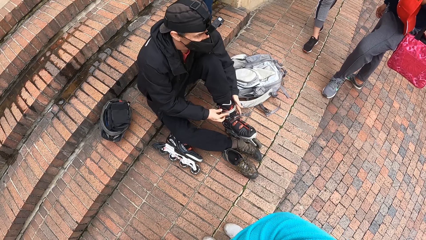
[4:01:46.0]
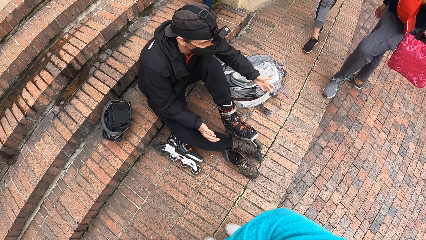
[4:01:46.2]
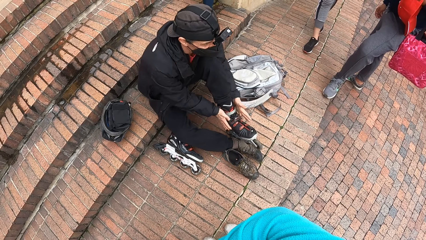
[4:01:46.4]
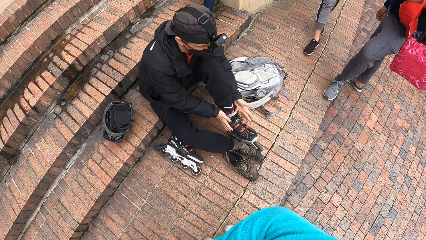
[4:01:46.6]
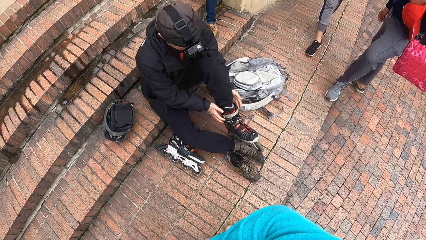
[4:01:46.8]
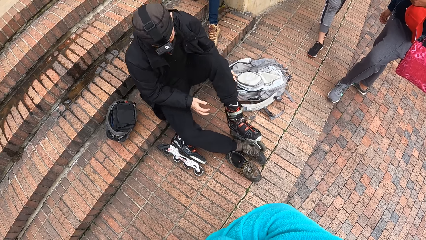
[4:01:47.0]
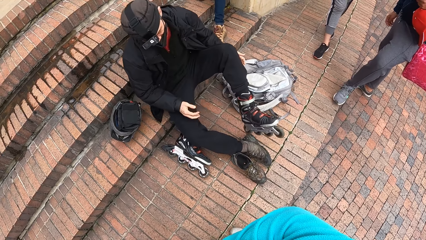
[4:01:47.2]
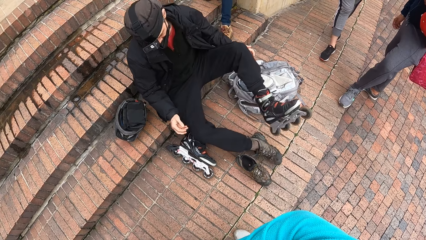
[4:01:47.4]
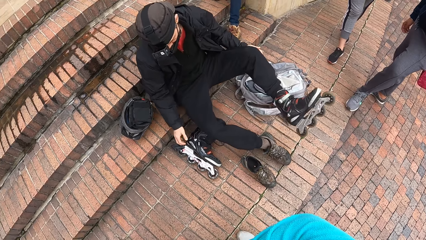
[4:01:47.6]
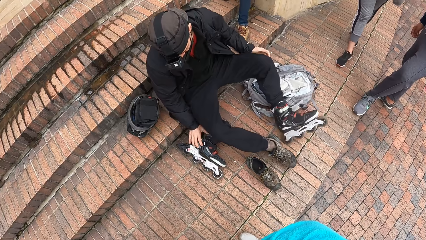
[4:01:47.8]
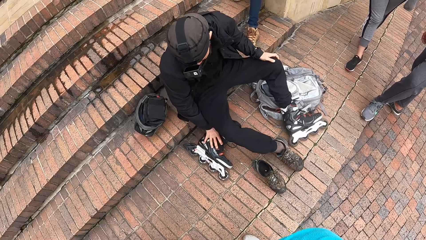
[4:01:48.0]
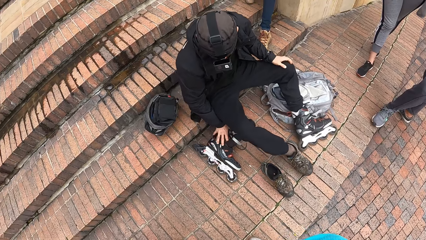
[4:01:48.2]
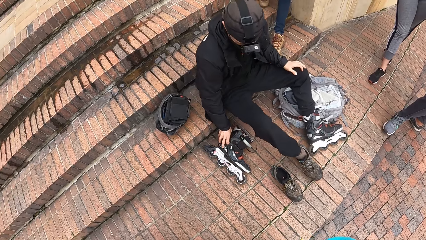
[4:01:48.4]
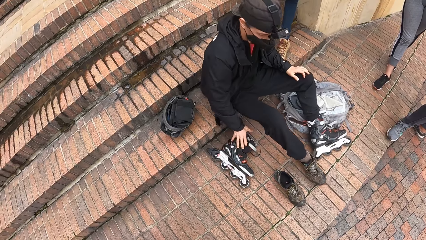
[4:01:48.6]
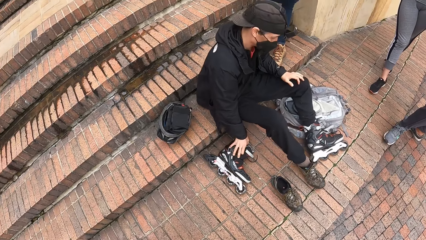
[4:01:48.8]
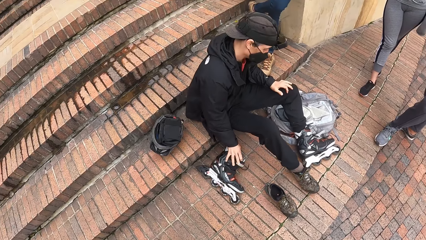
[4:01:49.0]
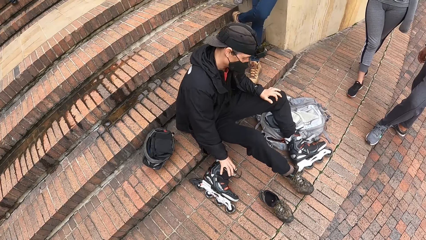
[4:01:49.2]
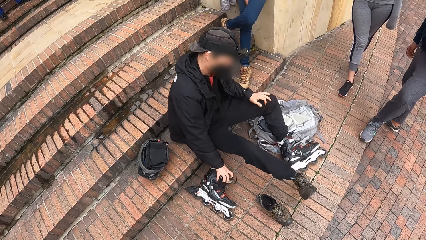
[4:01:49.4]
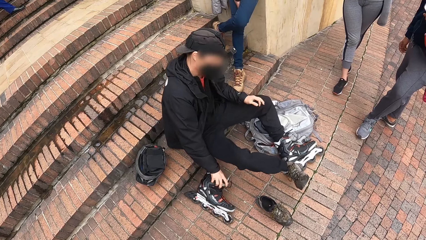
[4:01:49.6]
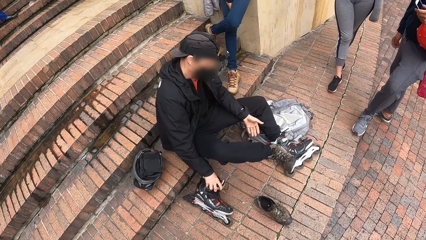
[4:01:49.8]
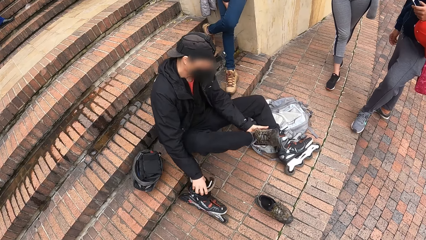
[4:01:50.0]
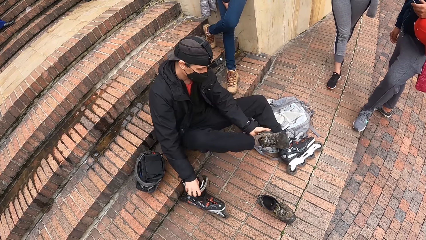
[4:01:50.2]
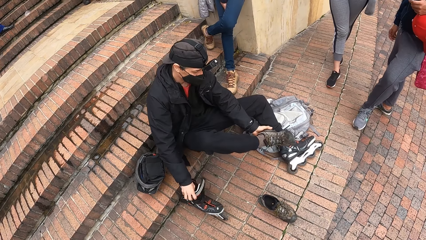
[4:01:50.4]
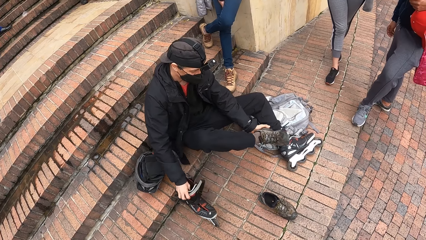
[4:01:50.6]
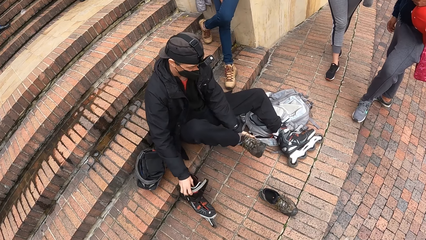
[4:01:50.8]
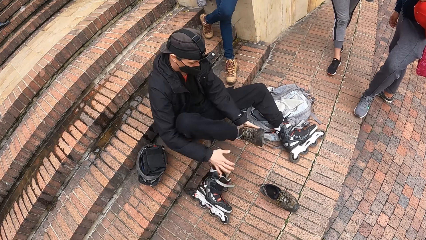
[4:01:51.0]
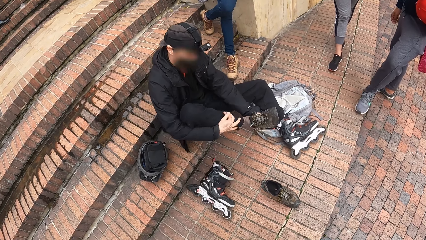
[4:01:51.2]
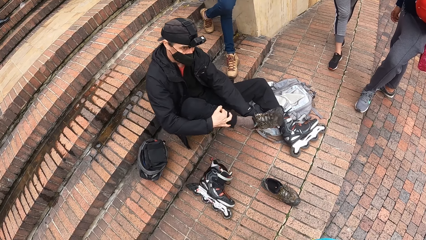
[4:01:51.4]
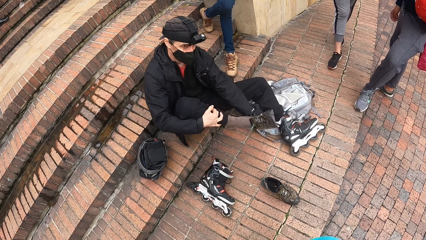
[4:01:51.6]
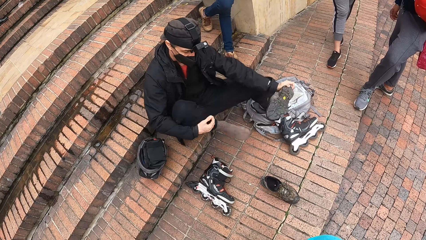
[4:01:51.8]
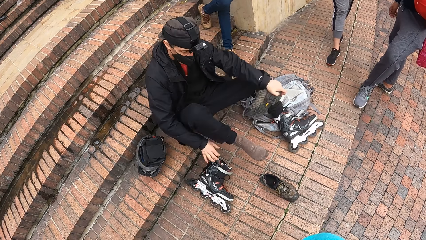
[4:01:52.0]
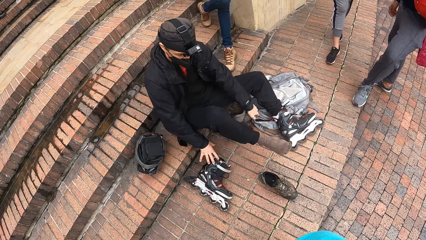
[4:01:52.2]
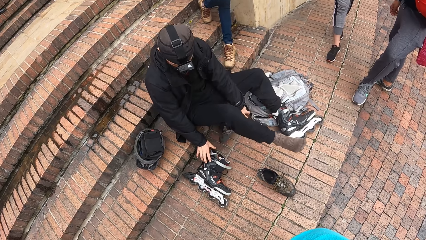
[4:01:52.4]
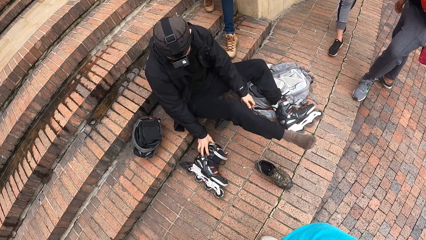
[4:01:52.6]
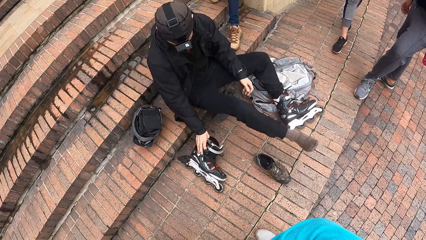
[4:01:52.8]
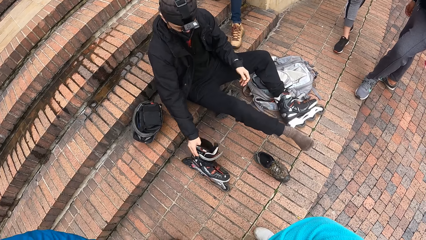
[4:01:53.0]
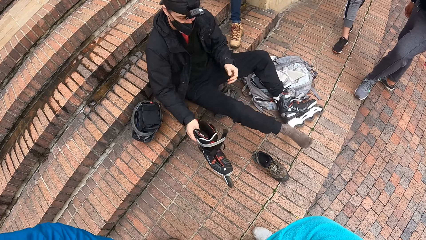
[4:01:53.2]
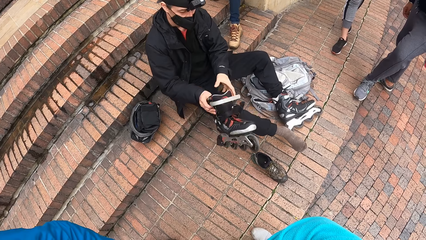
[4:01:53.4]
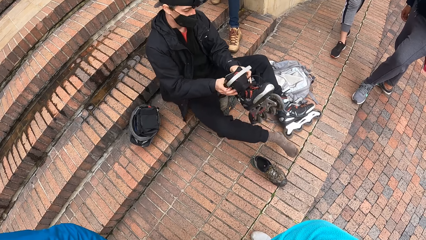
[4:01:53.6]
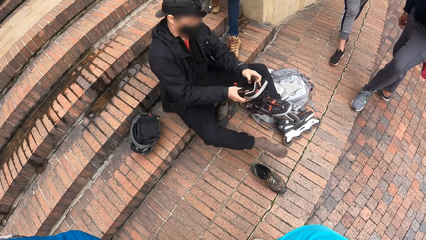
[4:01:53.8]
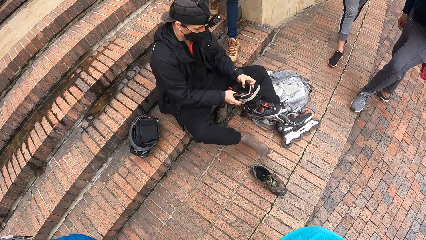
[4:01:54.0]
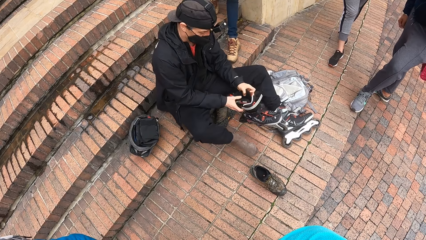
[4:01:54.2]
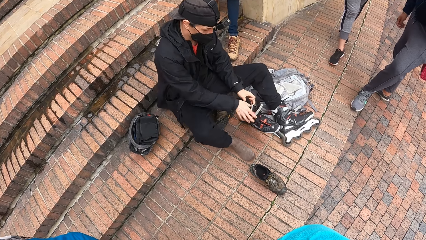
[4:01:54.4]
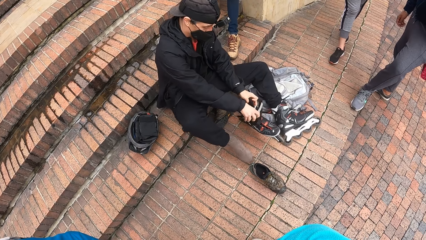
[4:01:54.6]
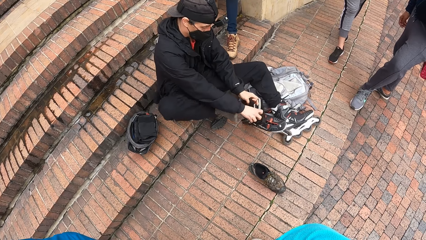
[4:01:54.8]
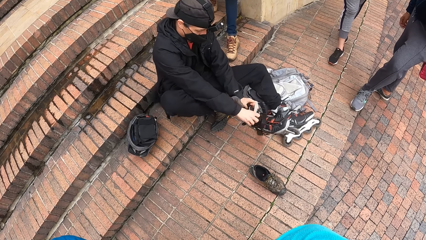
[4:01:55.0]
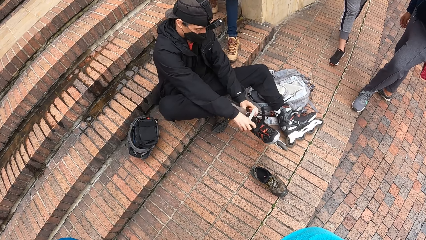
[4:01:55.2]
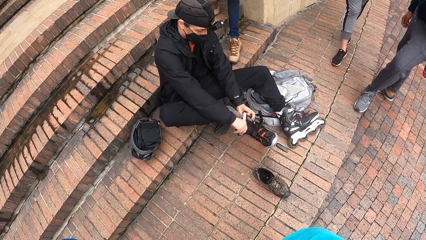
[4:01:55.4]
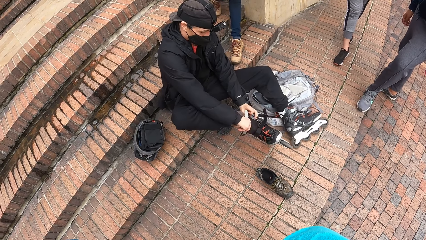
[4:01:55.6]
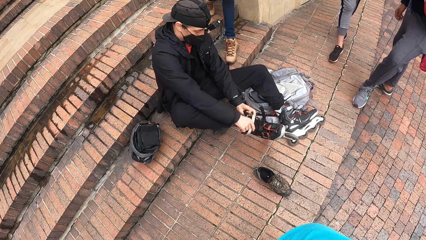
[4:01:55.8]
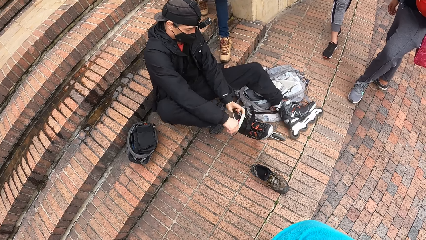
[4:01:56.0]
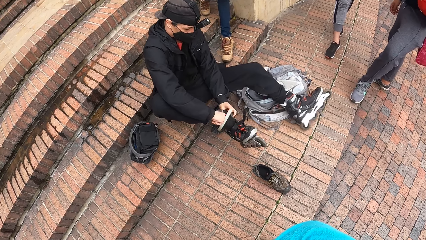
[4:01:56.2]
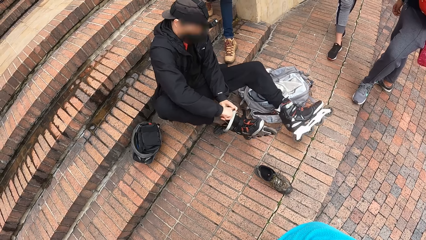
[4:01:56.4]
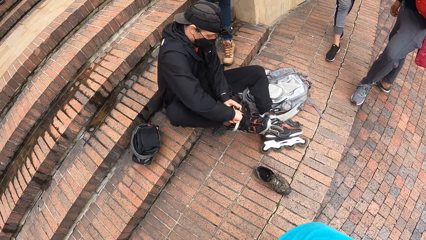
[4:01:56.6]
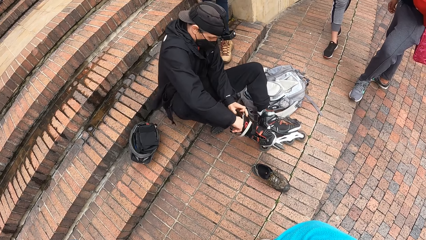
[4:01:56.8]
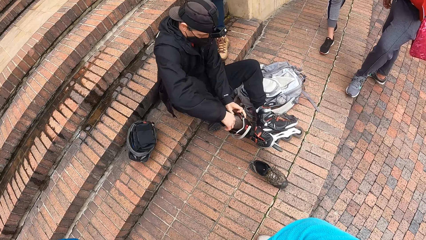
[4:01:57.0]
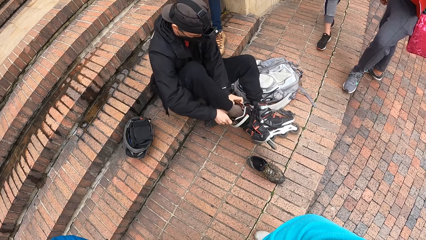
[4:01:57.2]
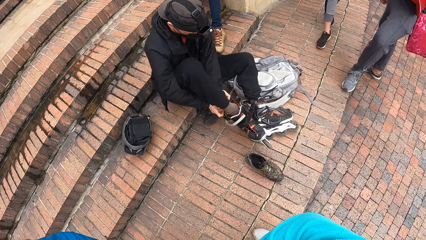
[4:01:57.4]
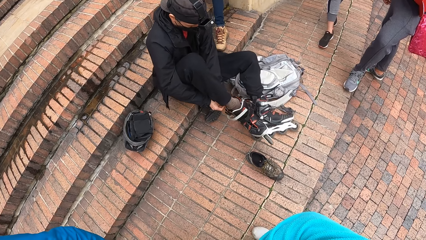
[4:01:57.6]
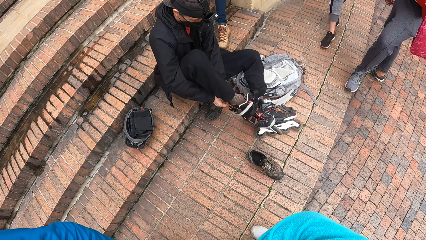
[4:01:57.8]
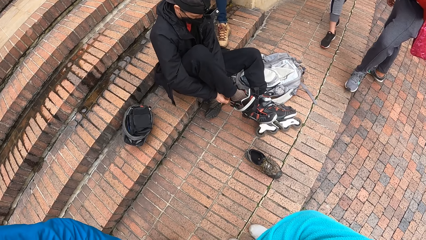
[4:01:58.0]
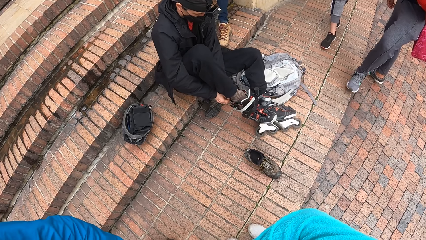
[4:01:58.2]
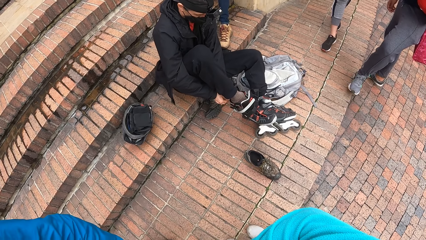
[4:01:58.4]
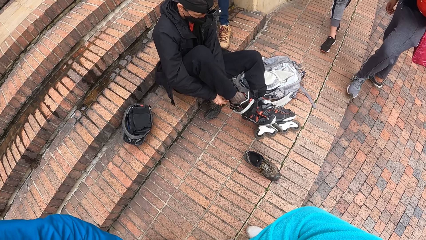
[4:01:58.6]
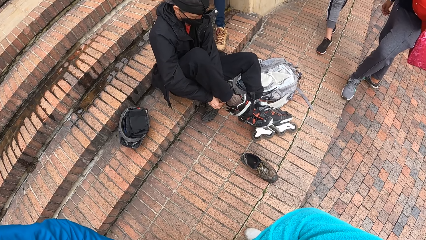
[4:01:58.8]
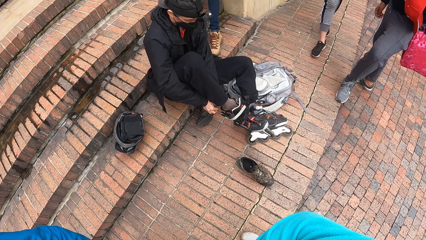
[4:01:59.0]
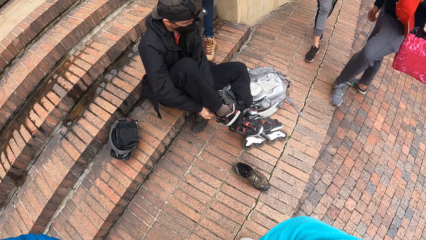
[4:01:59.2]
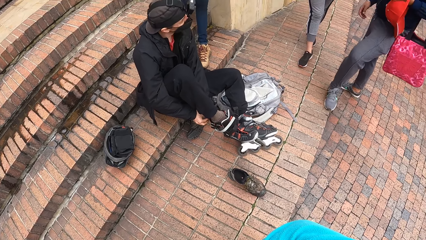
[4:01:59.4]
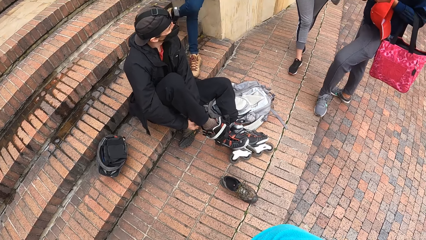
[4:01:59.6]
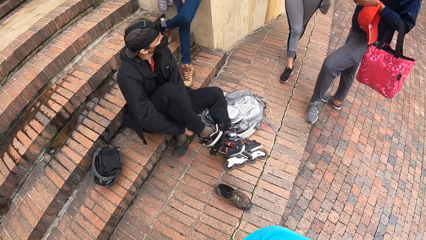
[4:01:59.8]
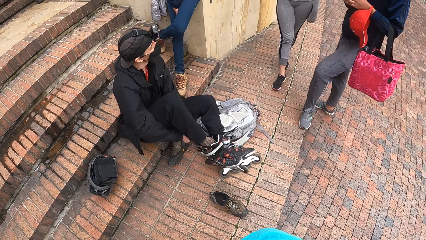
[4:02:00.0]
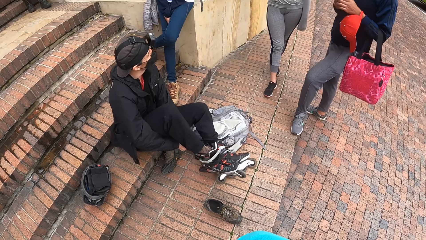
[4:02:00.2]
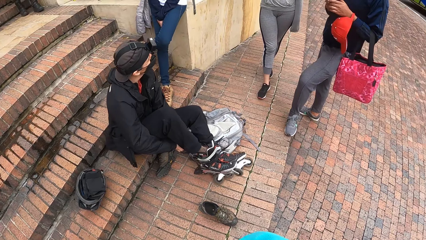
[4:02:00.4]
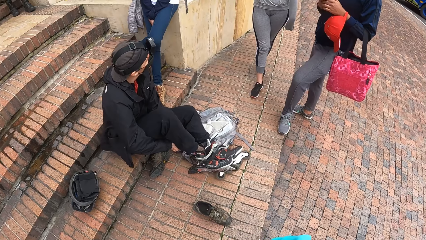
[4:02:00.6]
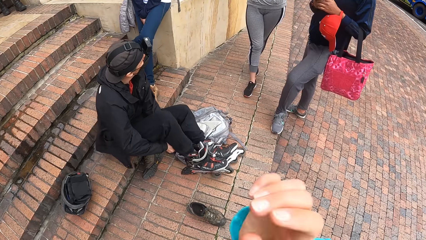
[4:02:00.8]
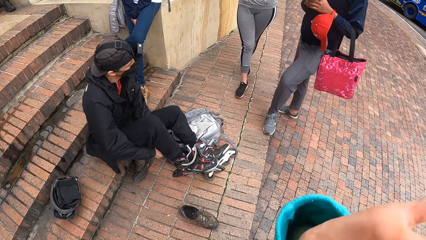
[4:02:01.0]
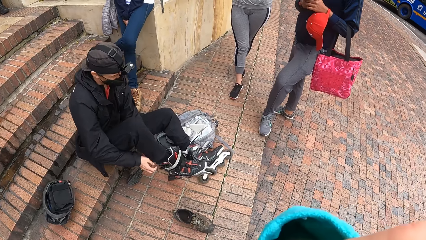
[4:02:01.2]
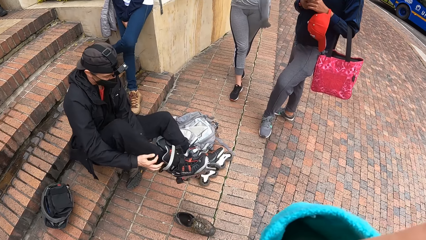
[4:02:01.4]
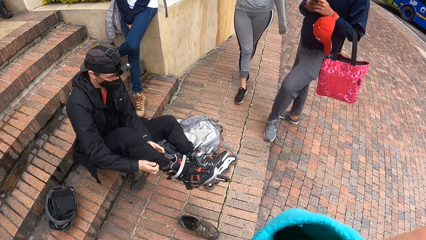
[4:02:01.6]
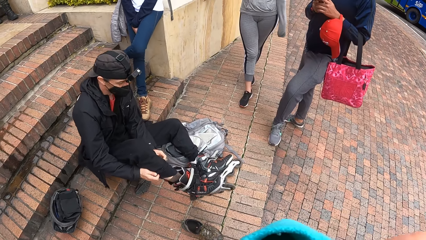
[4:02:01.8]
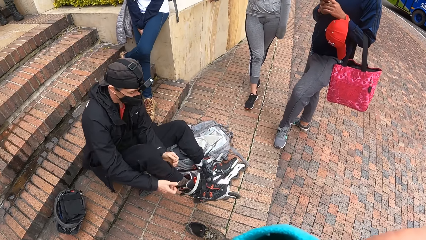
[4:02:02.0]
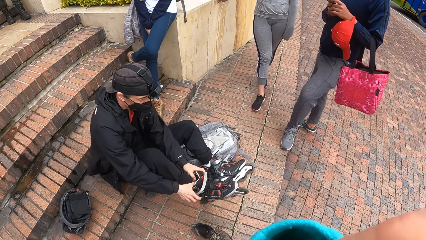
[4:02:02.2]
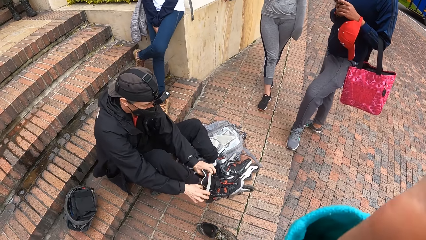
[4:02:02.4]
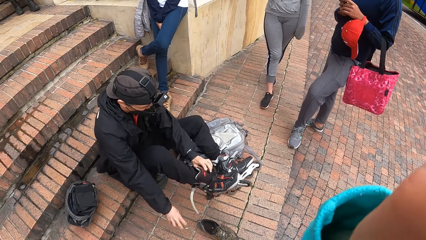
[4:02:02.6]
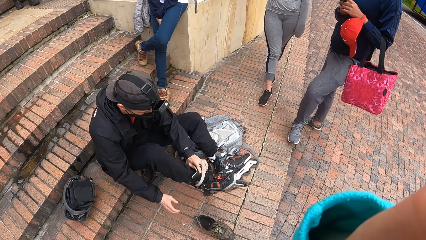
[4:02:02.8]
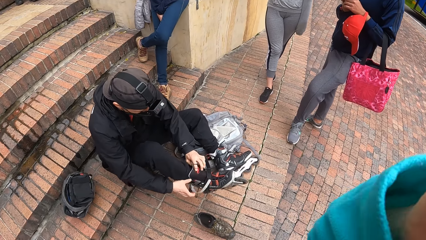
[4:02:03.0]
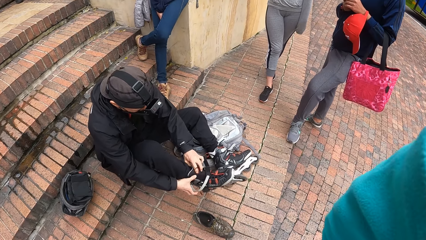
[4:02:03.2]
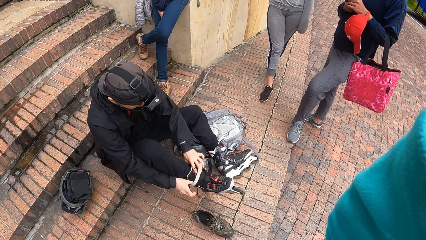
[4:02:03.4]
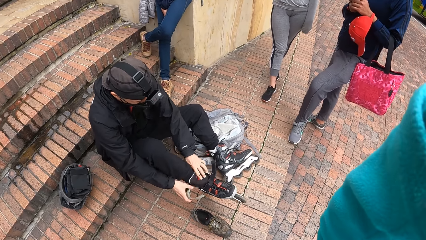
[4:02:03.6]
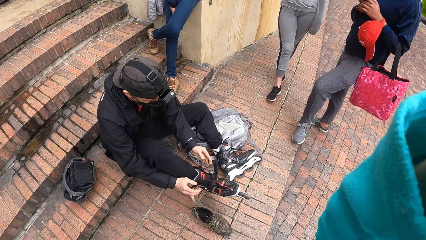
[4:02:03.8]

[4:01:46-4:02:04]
A man ties the skate. The man holds the roller skater from the ground with his right hand. The man picks up the skate. The man pulls off a boot in his right foot with his left hand. The man holds his right leg with his right hand. The camera wearer picks up the roller skater from the ground with his right hand. The man places the boot on the ground with his left hand. The man picks up the skate. The man holds the roller skater with his hands. The camera wearer looks around the ground. The man wears the roller skater on his right foot with his hands. The camera wearer touches something. The man wears the skate.
